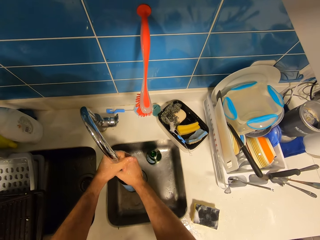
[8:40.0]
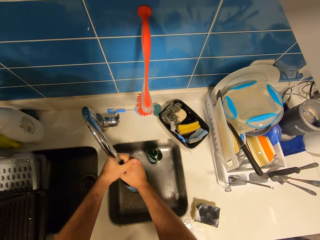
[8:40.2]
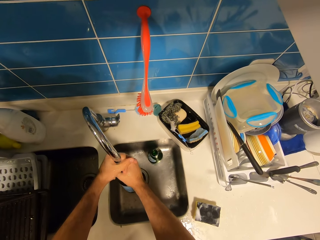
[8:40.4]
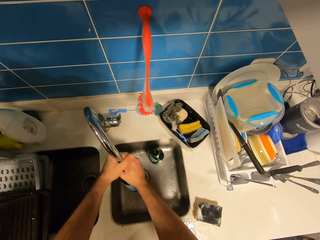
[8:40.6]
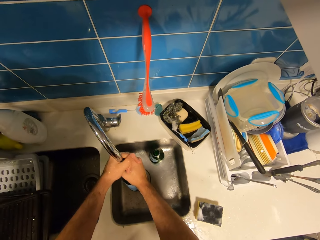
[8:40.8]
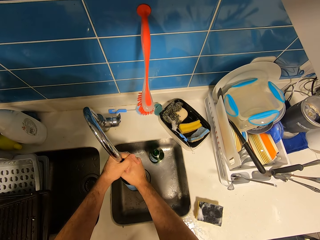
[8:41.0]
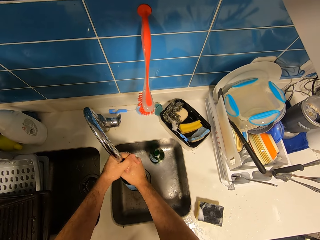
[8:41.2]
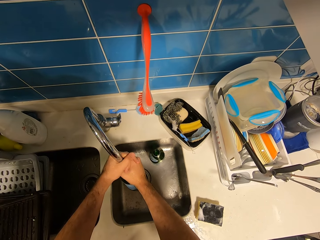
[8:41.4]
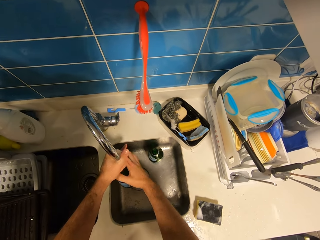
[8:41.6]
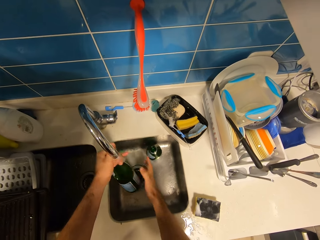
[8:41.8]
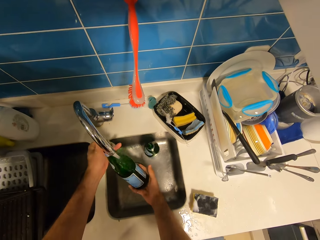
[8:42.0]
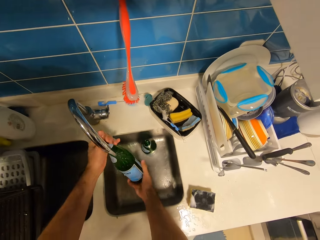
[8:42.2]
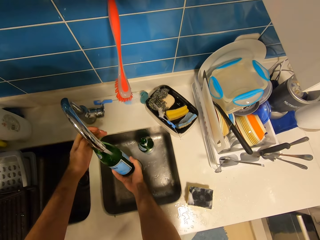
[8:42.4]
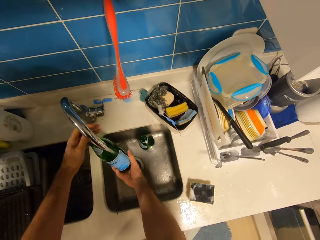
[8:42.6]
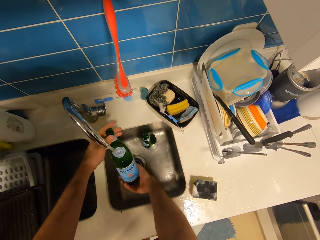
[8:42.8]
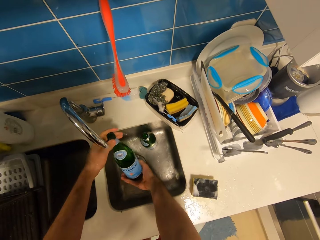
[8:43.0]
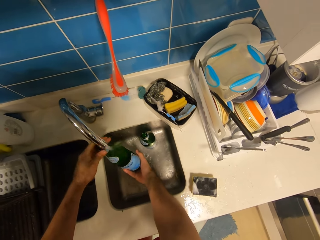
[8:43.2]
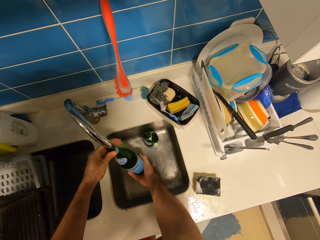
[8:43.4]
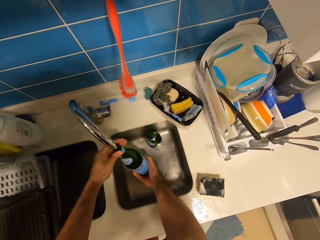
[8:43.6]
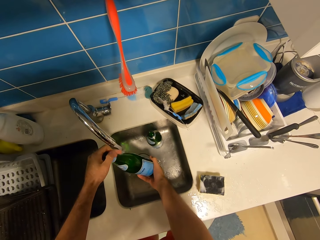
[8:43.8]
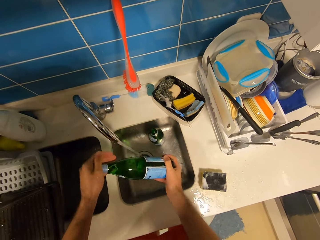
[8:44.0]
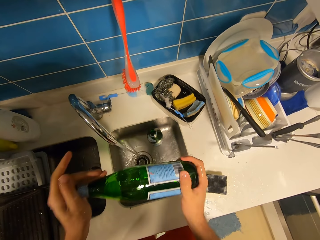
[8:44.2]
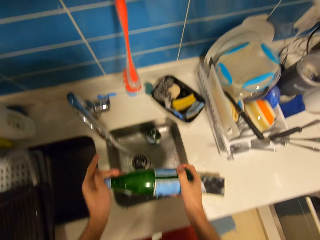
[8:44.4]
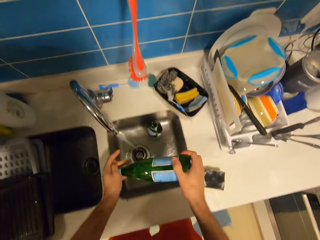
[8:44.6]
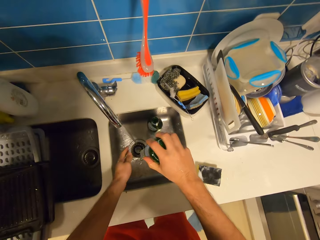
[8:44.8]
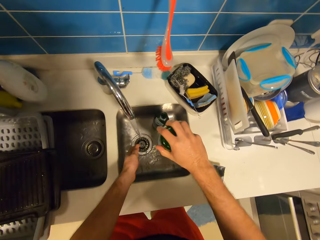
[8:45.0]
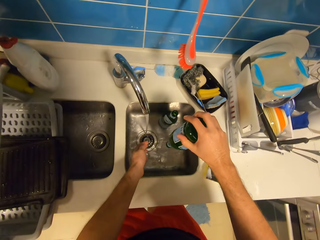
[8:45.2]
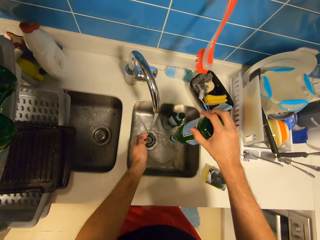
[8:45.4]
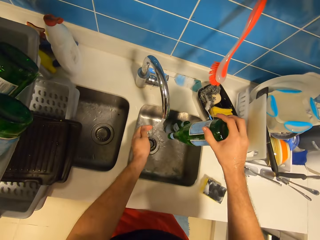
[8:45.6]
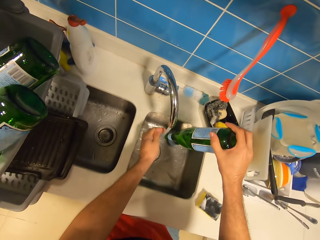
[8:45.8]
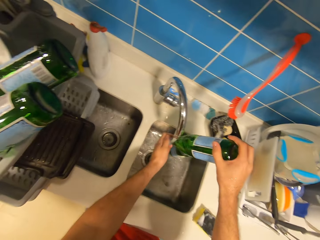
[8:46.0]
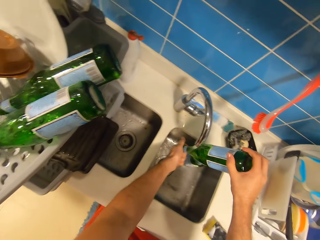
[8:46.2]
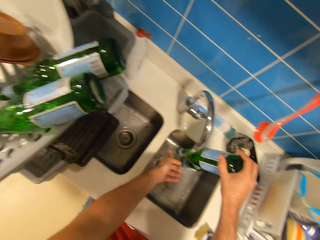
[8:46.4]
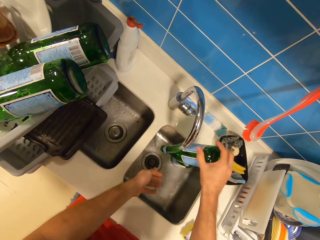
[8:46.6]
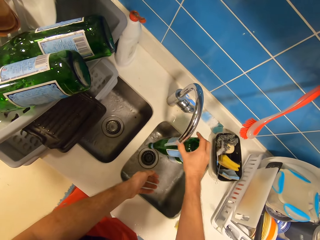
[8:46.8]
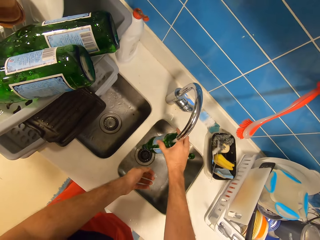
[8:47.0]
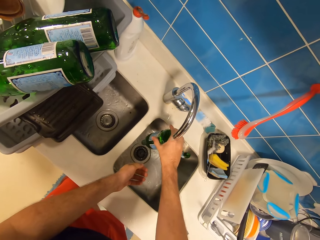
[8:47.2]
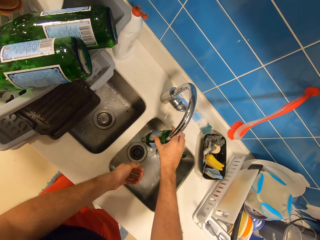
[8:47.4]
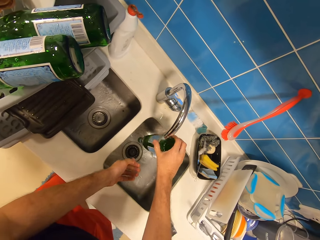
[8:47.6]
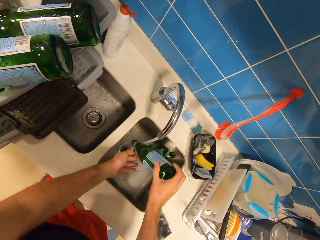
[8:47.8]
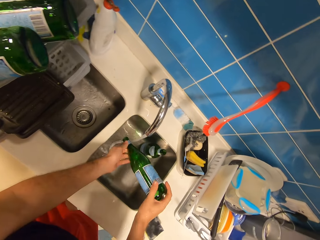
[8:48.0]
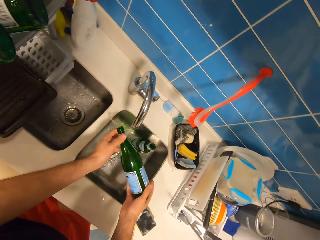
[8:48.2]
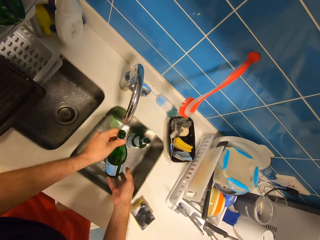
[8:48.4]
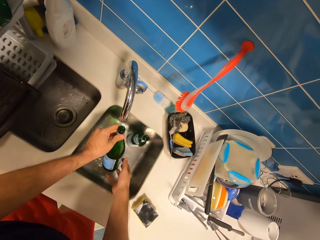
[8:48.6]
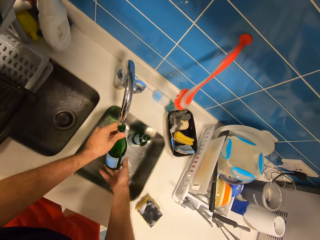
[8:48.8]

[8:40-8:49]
The camera wearer shakes the bottle with both hands. They pour the water in the bottle into the sink. They rinse the bottle under the tap.

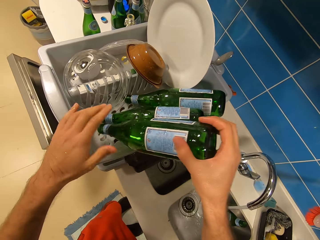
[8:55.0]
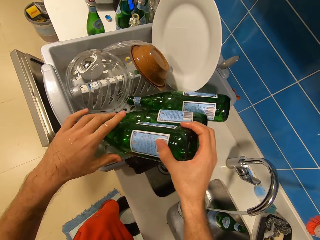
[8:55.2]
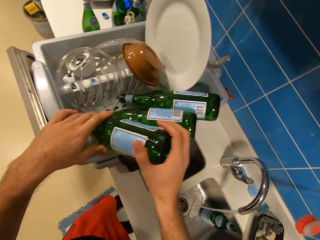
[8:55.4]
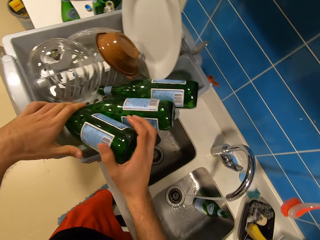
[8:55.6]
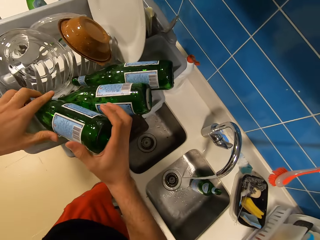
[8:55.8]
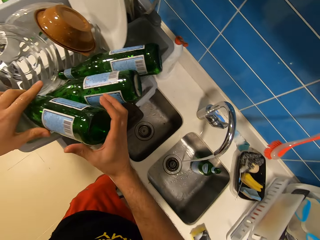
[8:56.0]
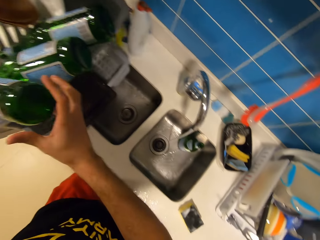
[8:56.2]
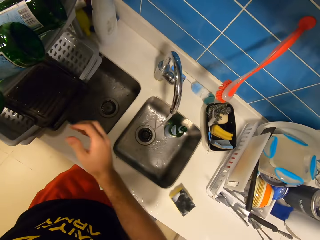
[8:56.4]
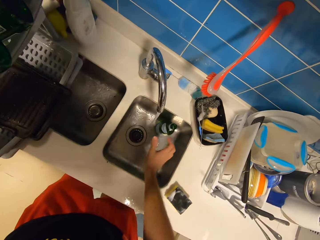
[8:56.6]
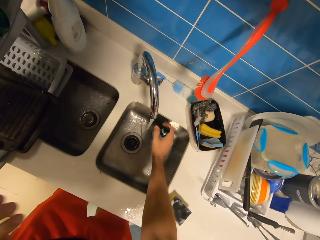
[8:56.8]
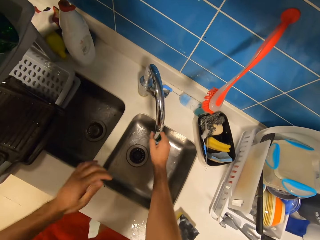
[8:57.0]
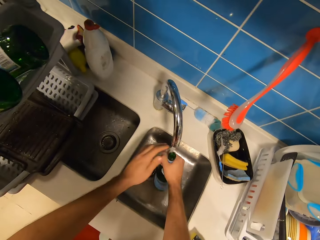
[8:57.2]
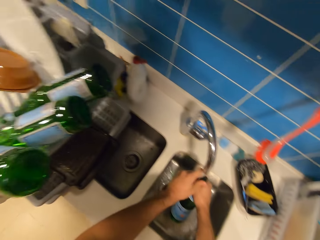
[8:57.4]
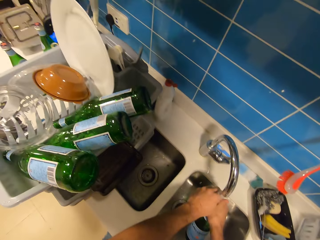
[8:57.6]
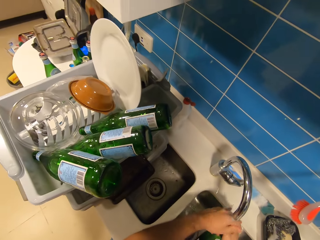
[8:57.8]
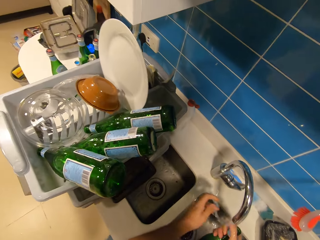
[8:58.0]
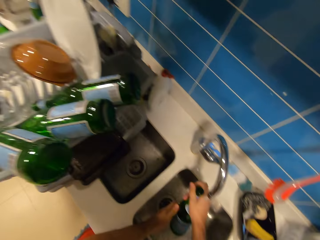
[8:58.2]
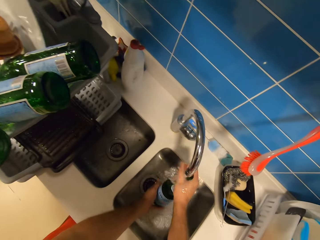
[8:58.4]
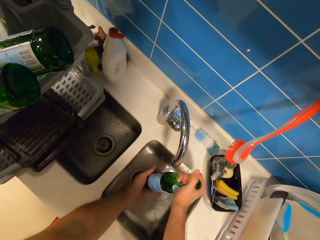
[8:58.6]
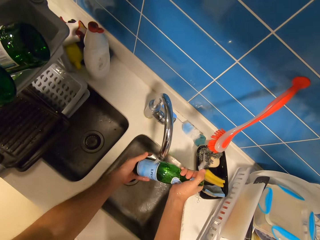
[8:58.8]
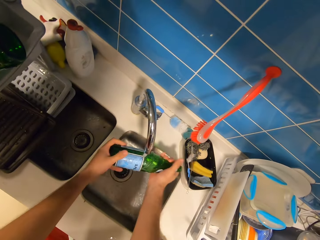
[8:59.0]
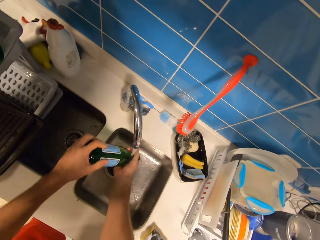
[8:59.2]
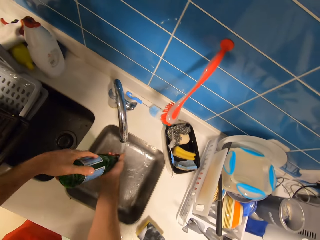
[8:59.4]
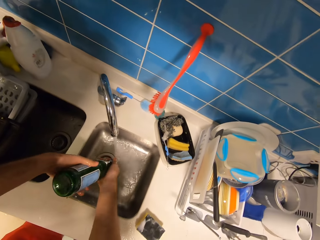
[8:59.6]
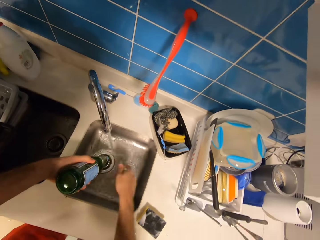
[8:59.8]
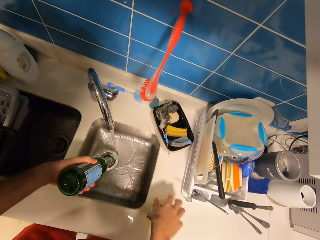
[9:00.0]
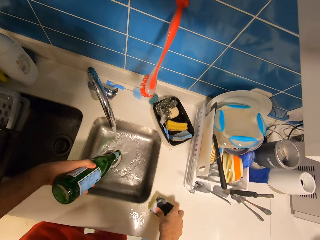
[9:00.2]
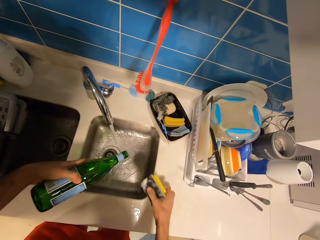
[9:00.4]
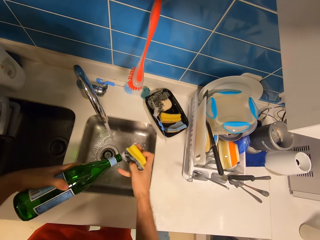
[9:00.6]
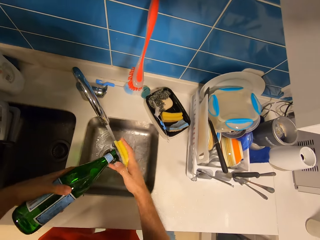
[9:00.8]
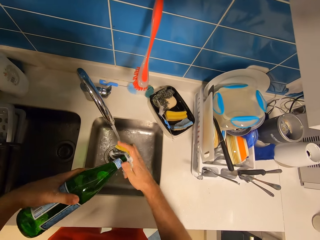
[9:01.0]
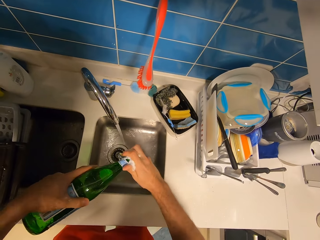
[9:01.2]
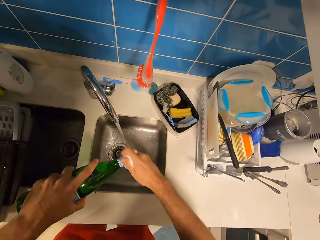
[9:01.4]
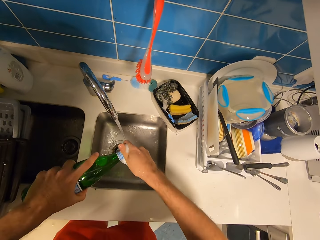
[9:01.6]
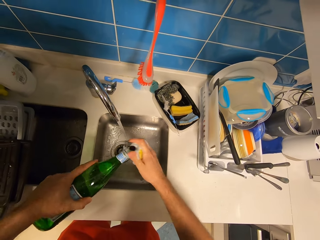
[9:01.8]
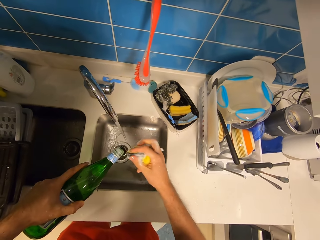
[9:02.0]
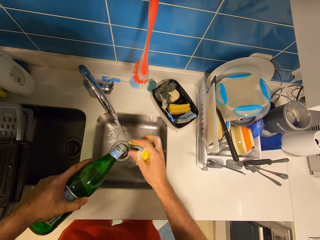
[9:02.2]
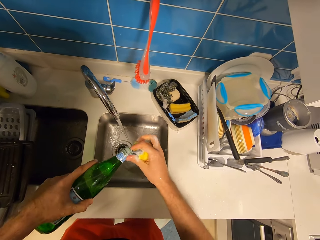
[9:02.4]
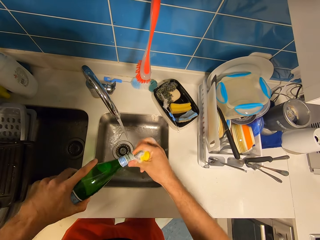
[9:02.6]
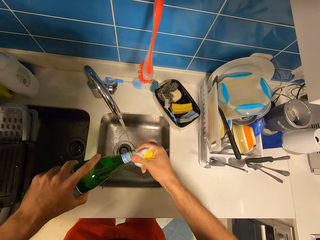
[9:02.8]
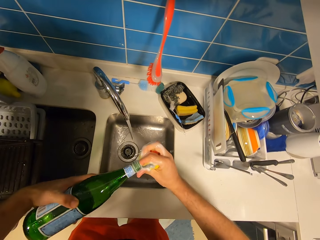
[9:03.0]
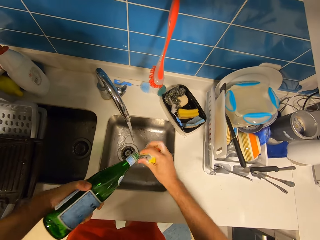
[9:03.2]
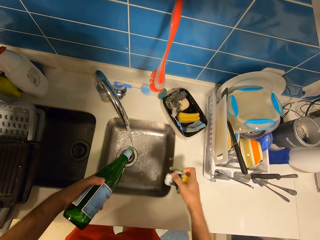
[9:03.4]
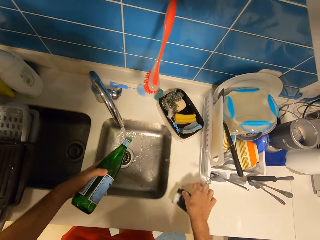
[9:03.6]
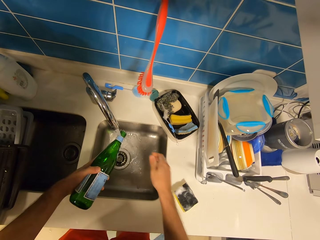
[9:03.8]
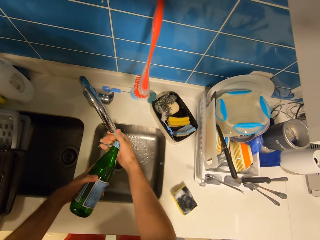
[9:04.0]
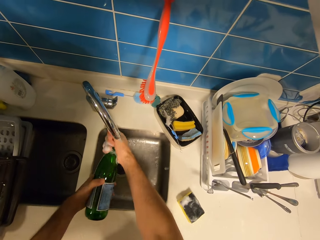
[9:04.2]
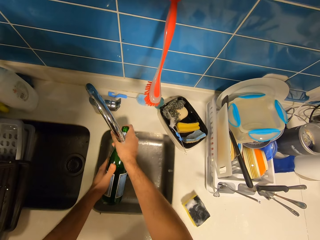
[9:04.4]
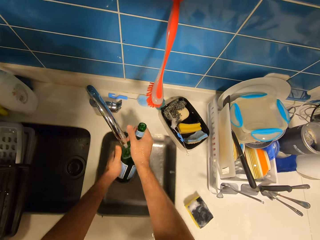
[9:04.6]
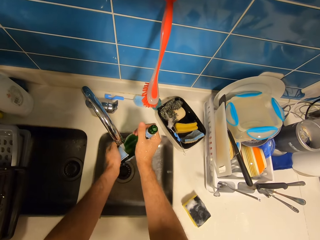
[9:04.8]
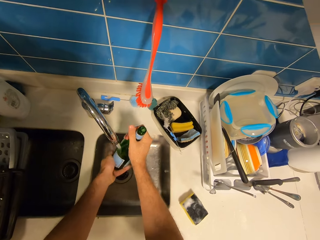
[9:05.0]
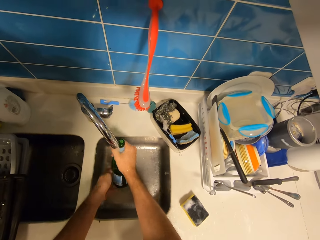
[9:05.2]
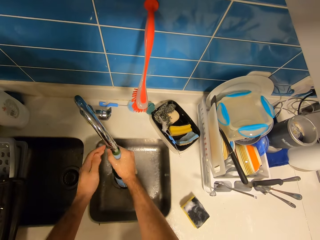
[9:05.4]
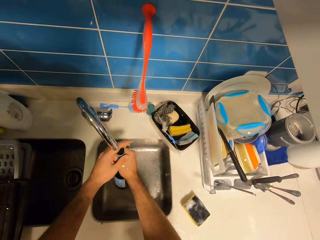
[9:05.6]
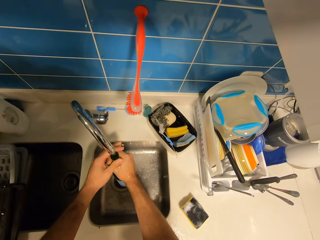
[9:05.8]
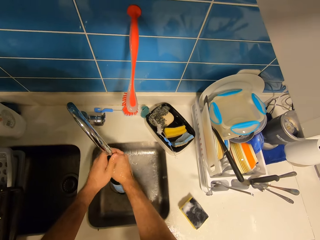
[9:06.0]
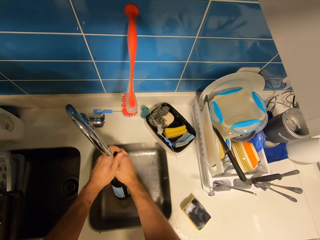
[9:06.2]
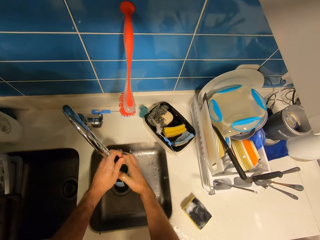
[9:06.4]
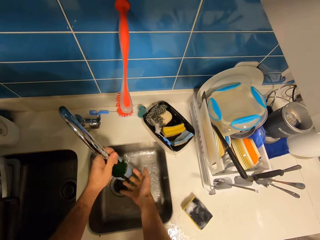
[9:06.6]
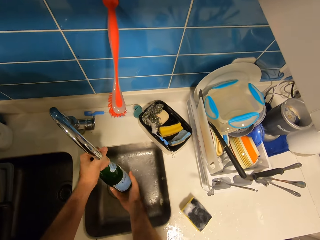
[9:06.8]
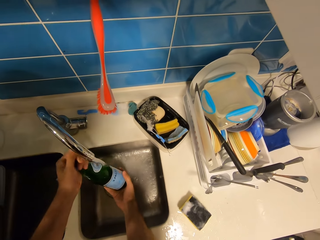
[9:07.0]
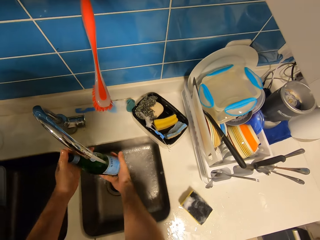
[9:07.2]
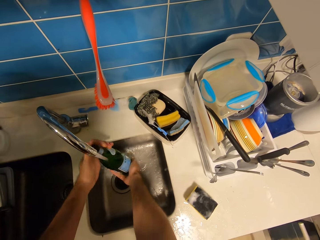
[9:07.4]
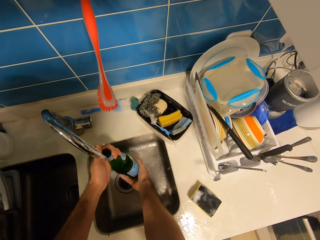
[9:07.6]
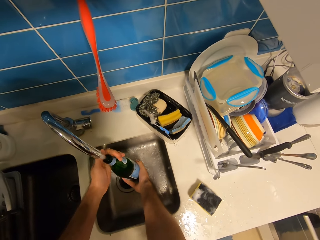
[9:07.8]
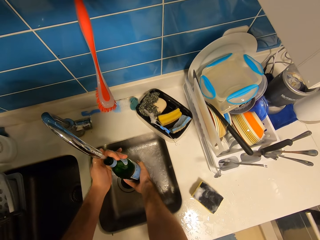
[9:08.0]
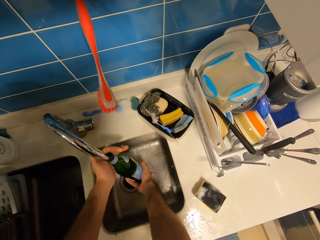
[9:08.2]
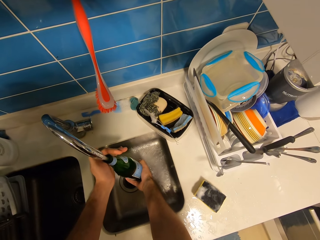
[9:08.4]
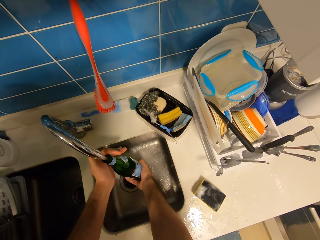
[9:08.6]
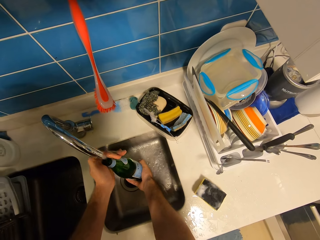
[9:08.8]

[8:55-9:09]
The camera wearer puts a glass bottle on a dish rack. He holds the bottle in the sink with his right hand. He rinses the bottle under the tap. He pours the water in the bottle into the sink. He picks up the sponge on the kitchen slab with his right hand. He washes the bottle with the sponge in his right hand. He rinses the bottle under the tap. He fills the bottle with water.
